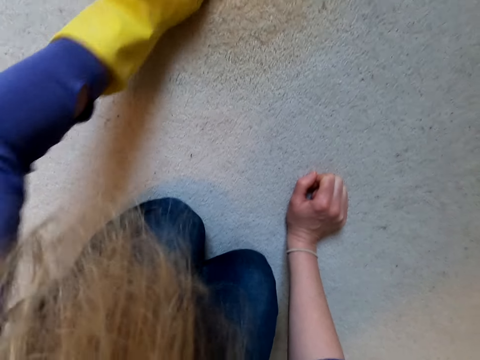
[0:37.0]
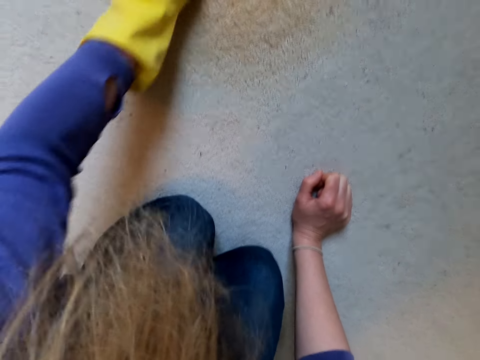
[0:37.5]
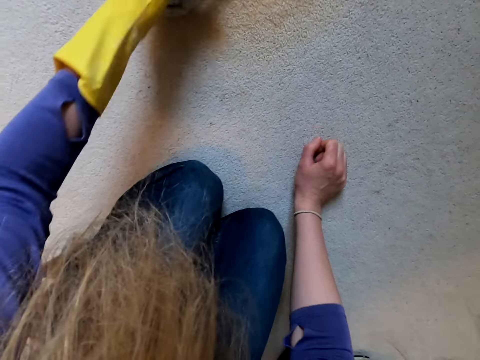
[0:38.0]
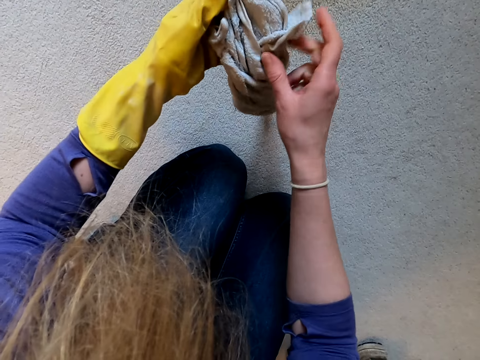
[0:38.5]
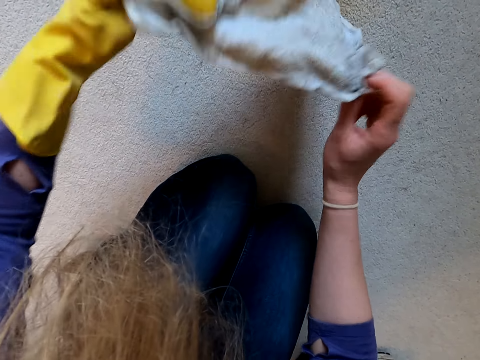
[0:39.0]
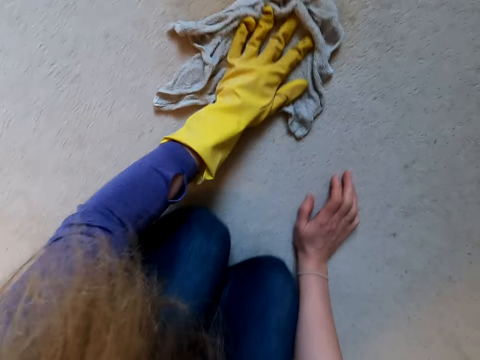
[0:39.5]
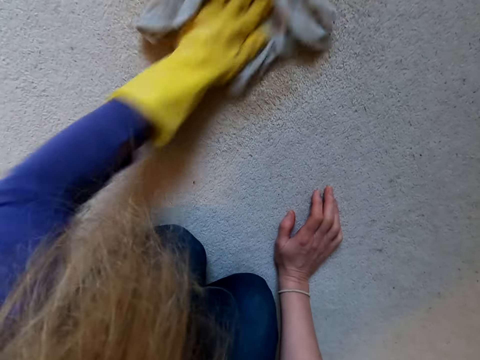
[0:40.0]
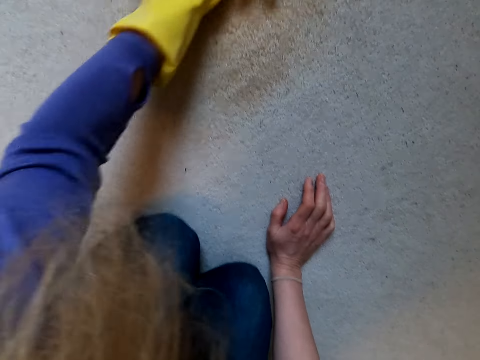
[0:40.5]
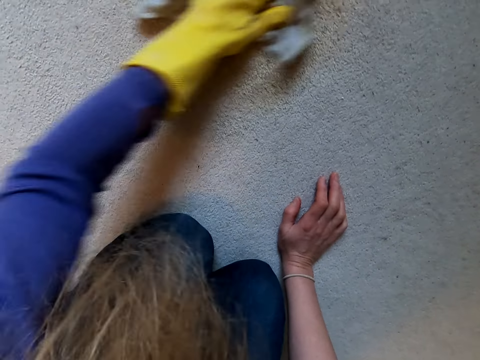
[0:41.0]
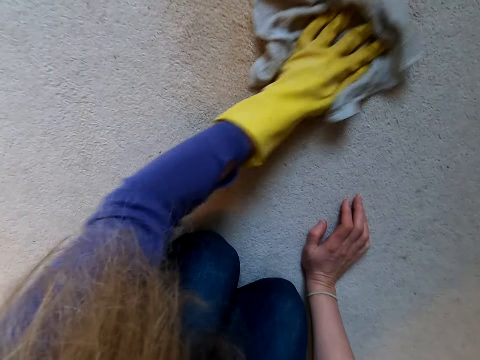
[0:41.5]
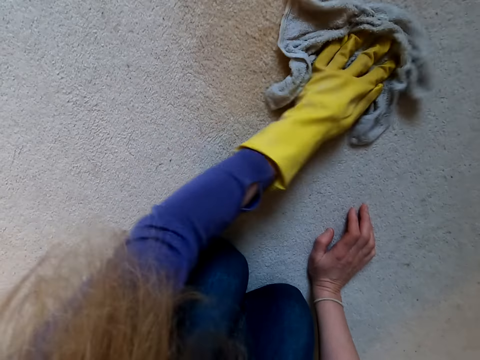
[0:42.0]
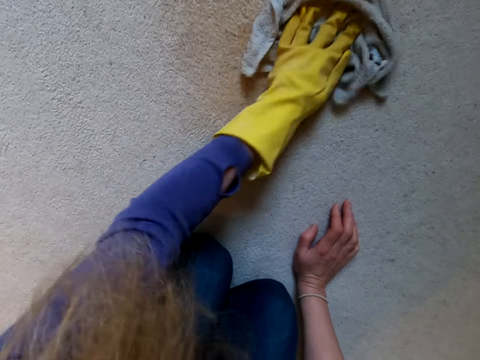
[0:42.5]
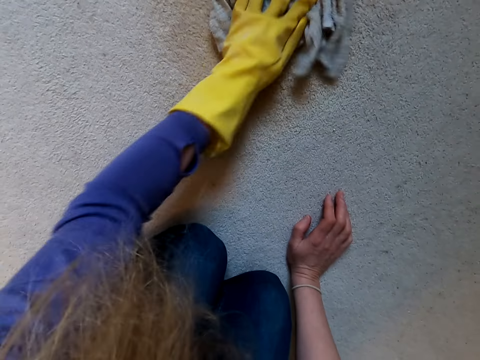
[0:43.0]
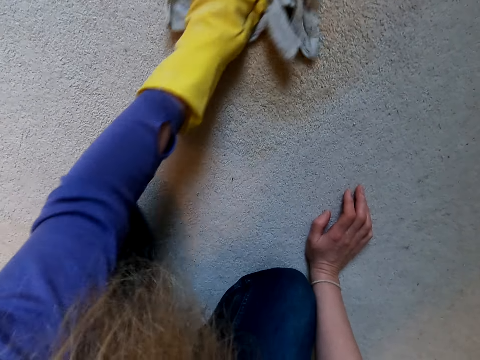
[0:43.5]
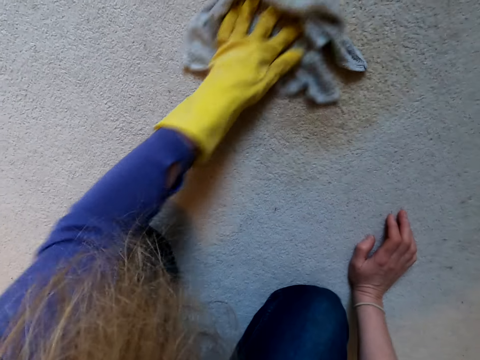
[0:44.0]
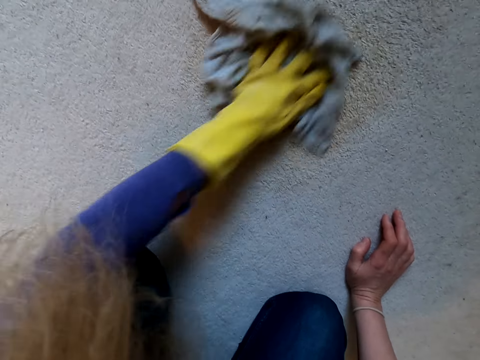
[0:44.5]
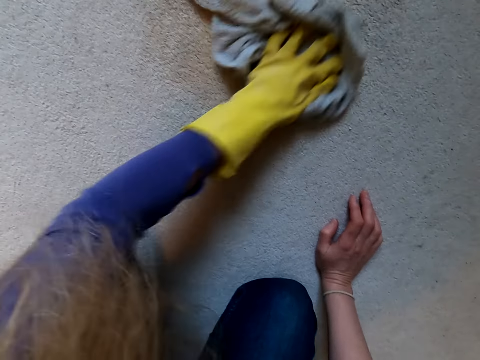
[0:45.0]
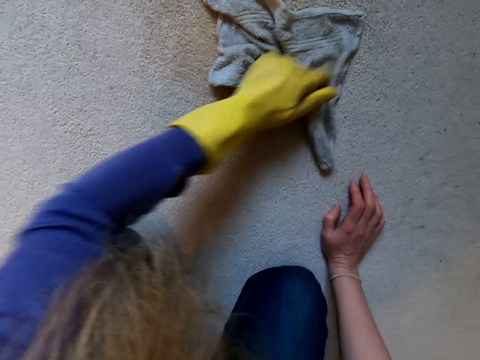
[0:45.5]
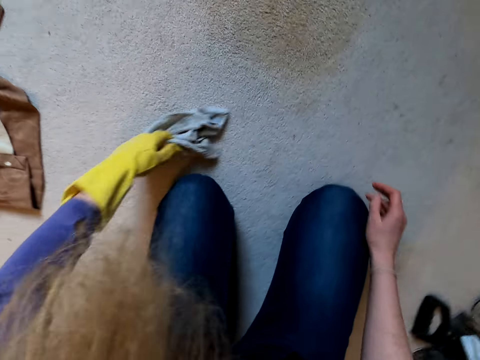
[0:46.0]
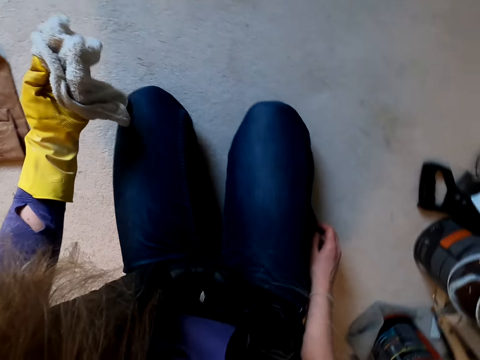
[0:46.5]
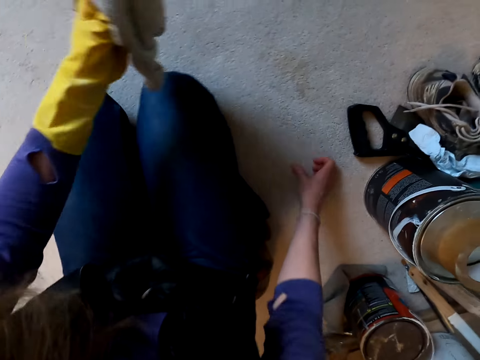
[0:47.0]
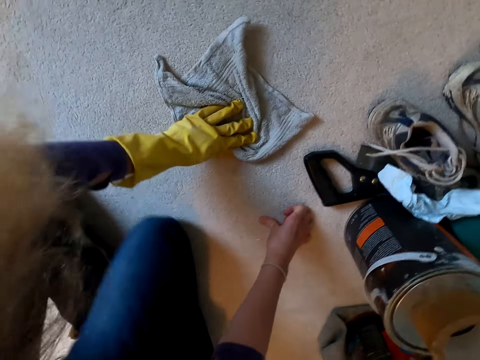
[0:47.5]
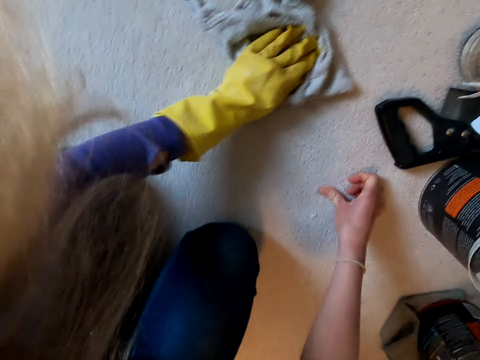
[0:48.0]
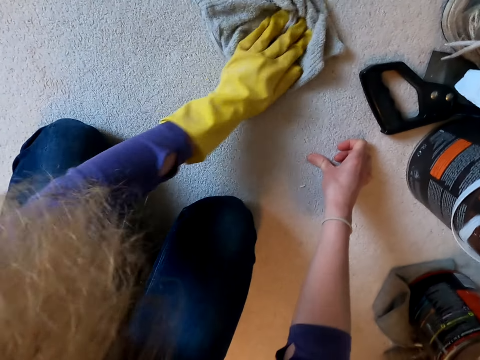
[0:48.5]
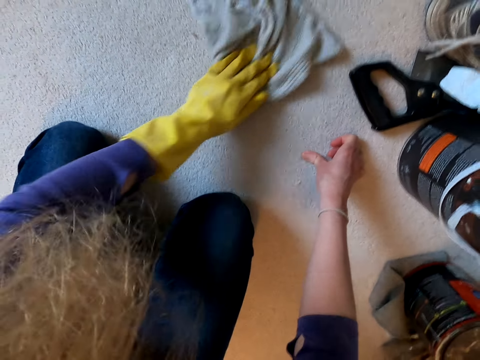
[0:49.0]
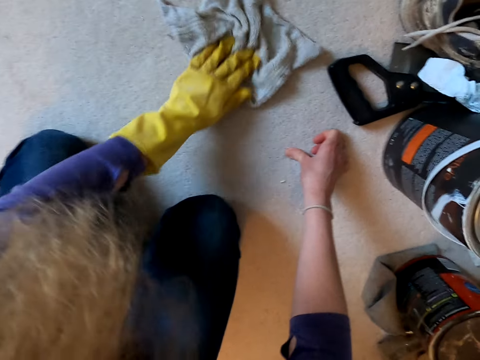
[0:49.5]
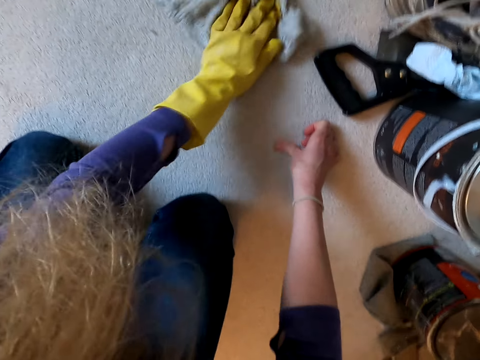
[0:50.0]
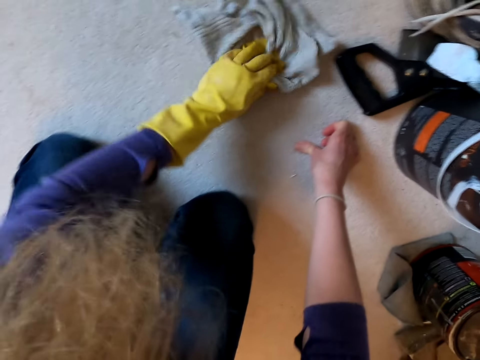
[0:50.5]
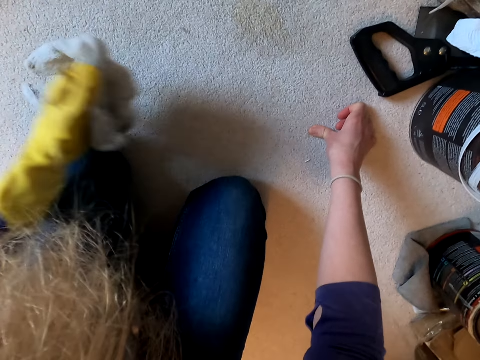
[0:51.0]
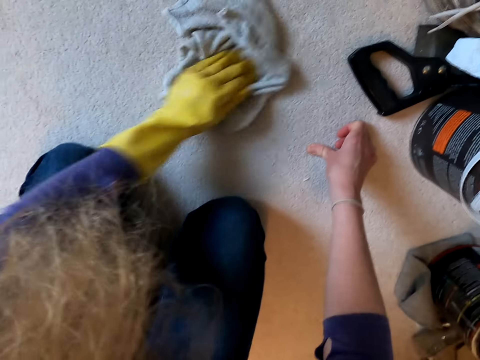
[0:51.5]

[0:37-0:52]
The camera wearer turns the cloth. They scrub the carpet with the cloth. They move in the room. They scrub the carpet with the cloth.

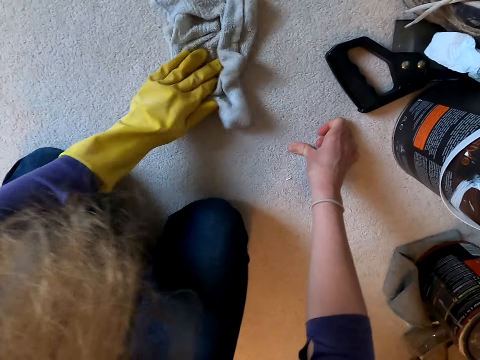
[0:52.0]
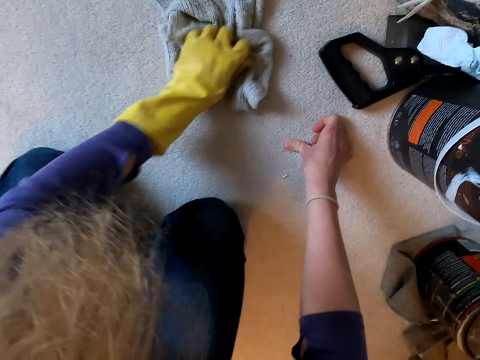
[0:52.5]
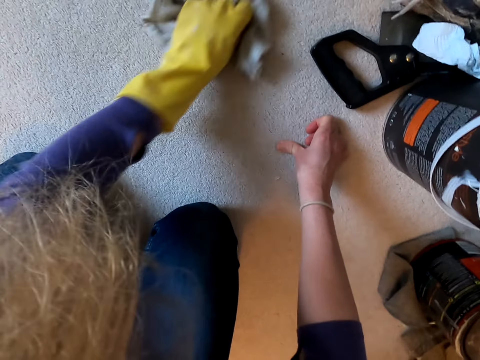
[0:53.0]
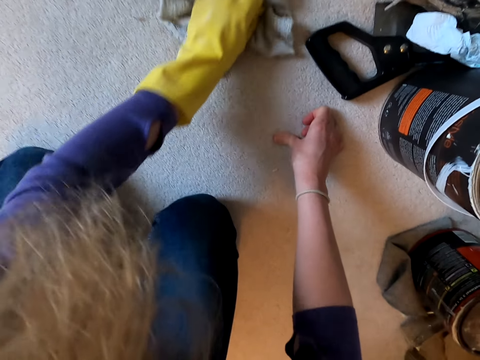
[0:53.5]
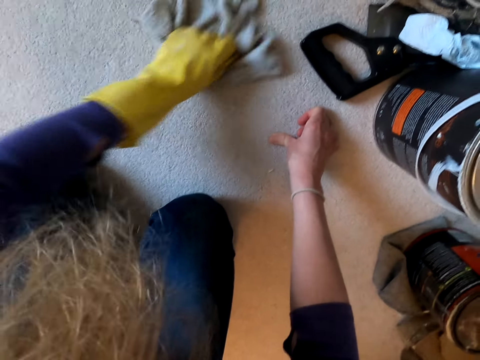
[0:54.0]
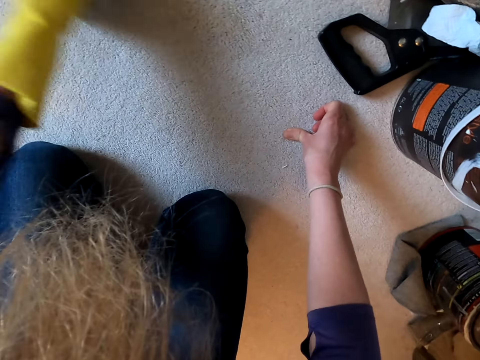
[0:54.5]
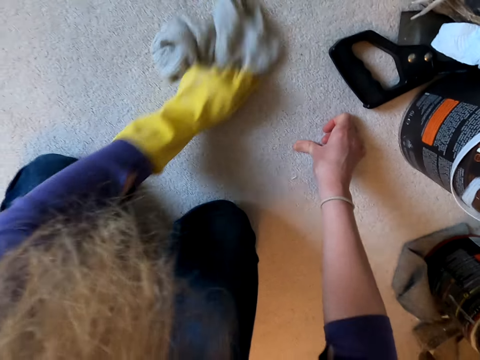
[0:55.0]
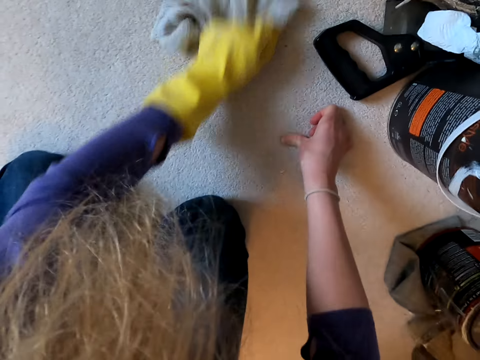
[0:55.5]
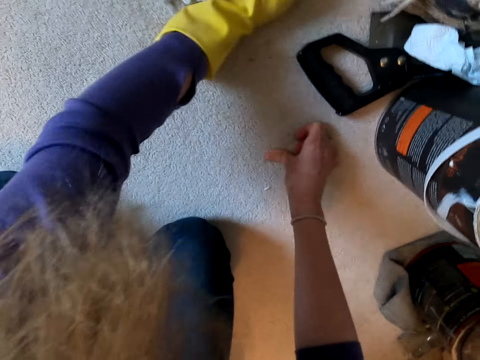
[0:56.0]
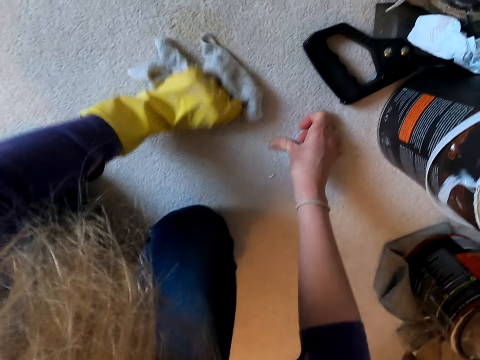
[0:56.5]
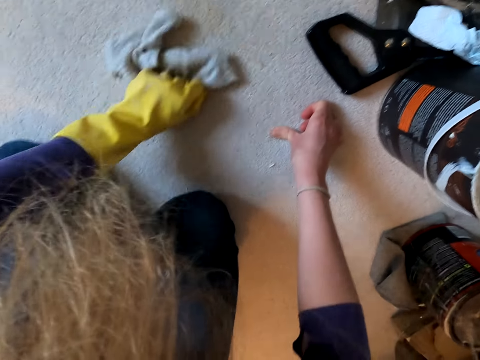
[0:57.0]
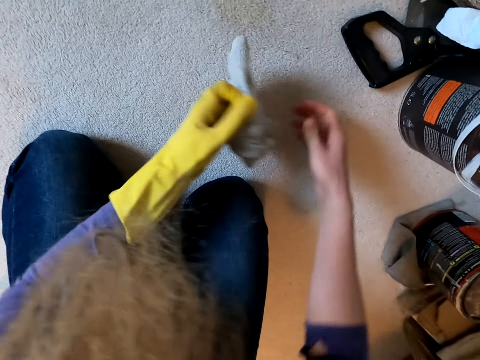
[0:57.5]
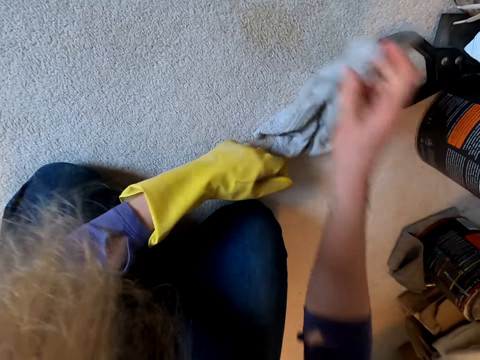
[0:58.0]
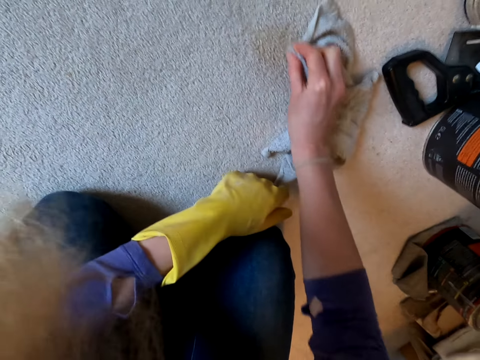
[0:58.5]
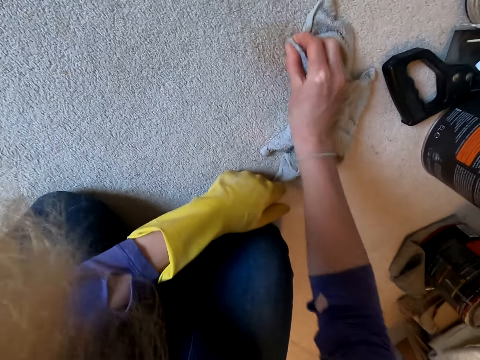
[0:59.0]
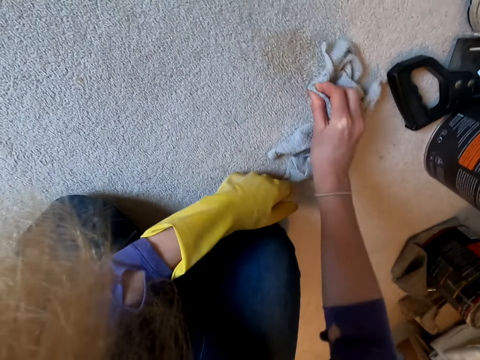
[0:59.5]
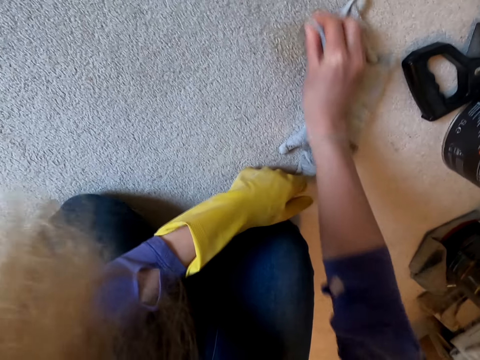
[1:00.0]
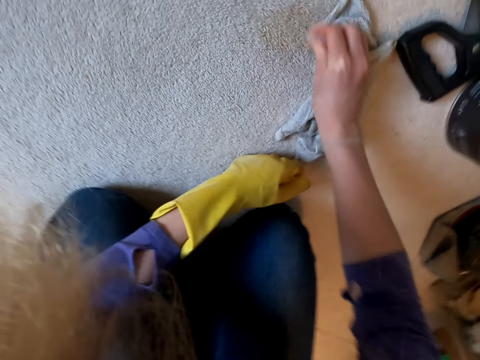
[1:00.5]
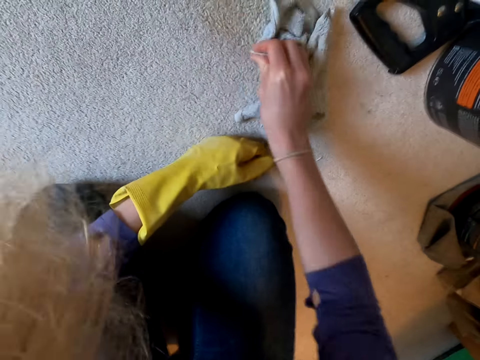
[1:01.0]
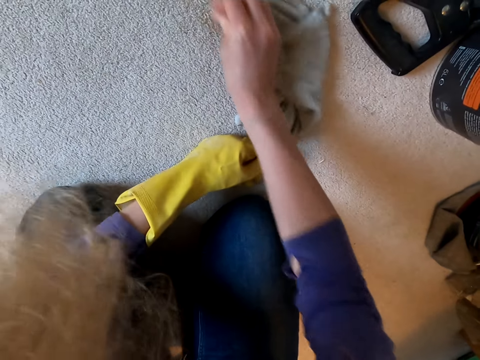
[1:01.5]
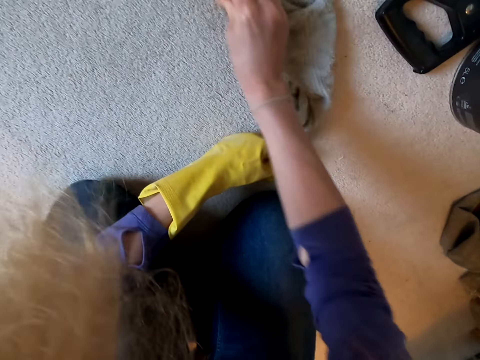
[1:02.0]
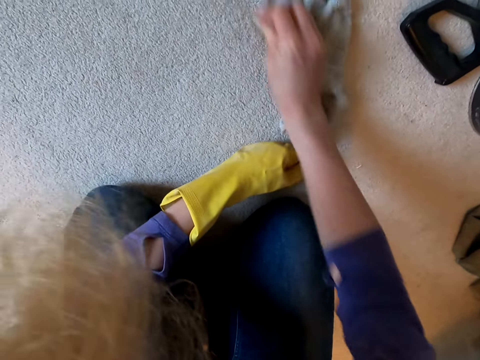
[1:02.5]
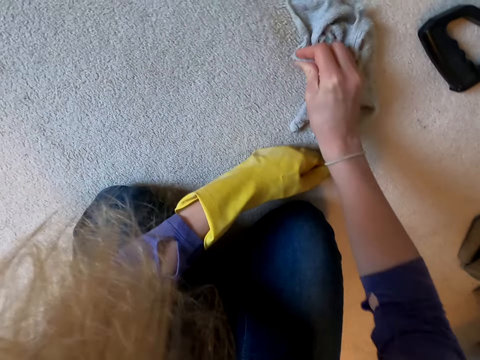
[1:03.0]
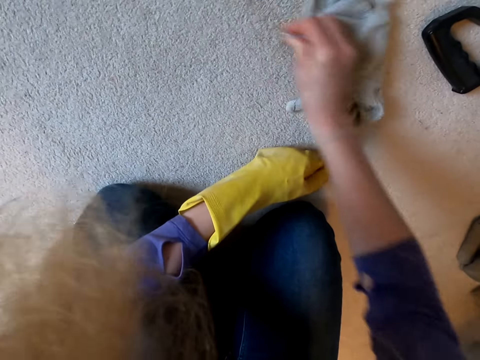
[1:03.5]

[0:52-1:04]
The camera wearer holds the cloth with the right hand. They place the cloth on the other hand. They scrub the carpet with the cloth.
